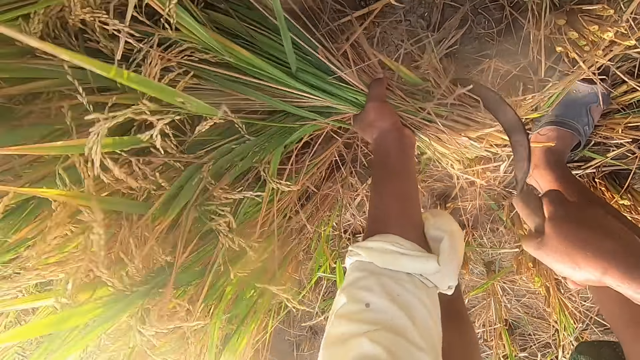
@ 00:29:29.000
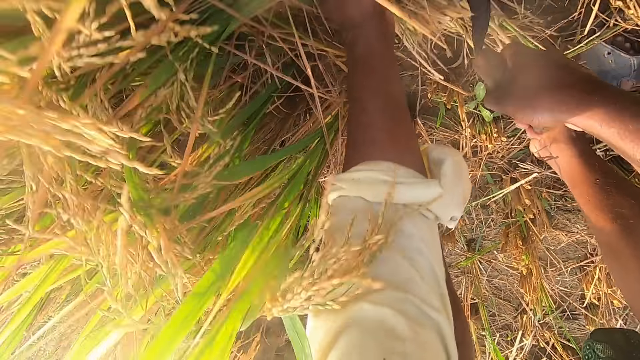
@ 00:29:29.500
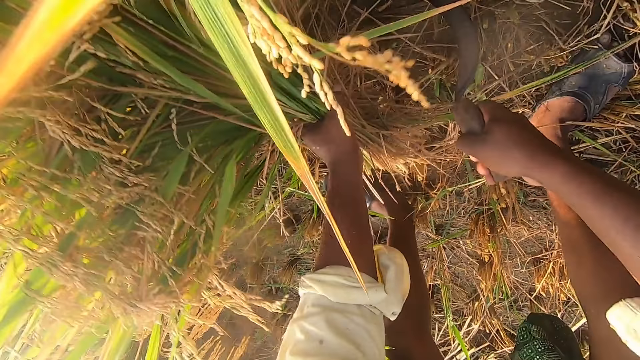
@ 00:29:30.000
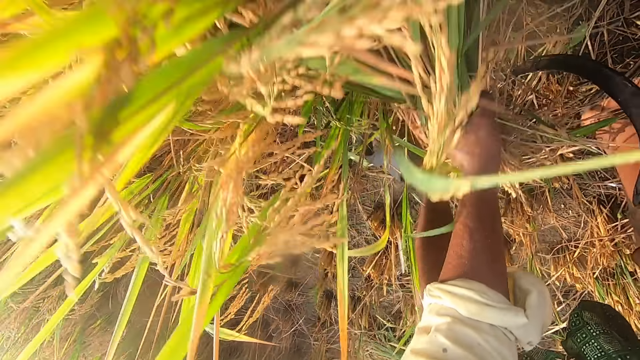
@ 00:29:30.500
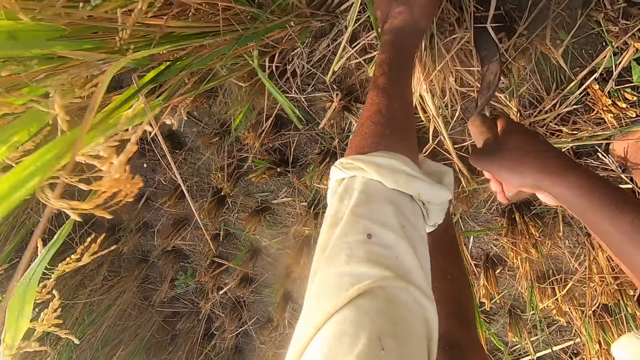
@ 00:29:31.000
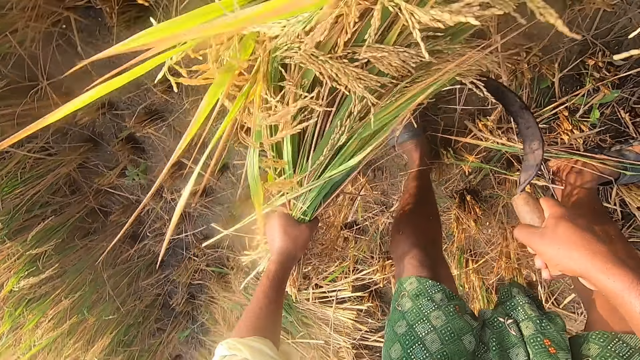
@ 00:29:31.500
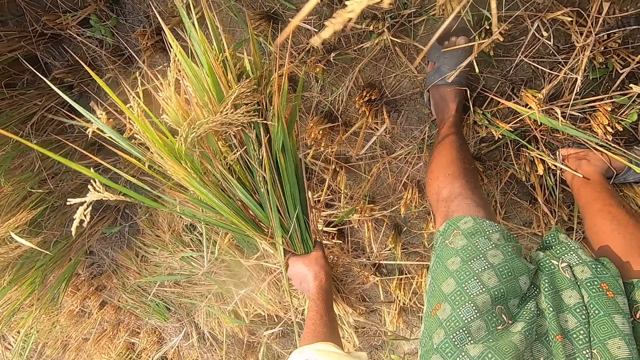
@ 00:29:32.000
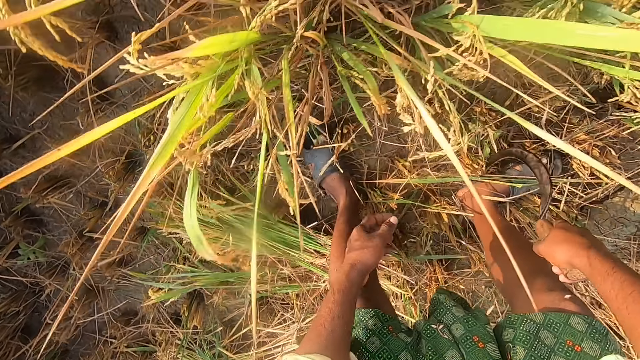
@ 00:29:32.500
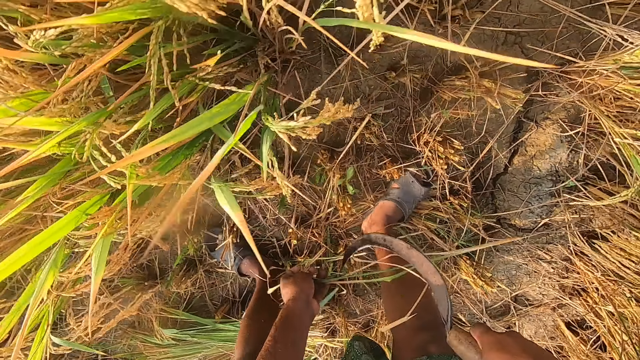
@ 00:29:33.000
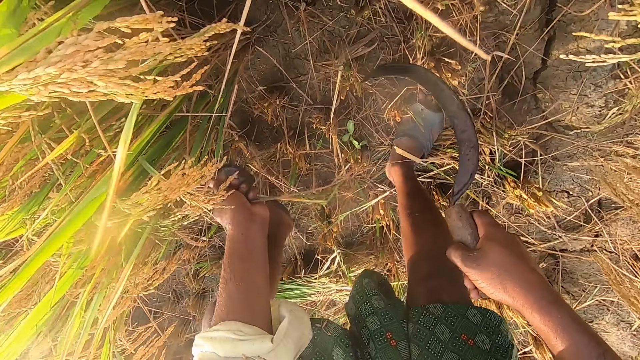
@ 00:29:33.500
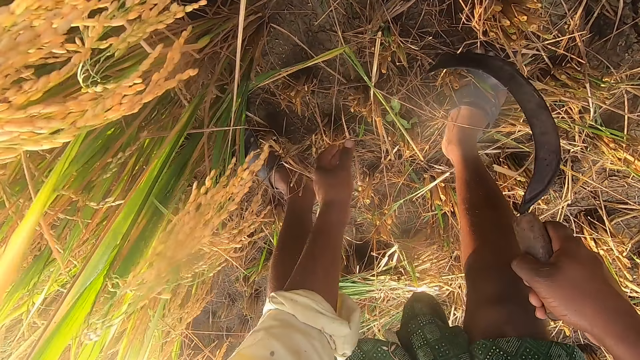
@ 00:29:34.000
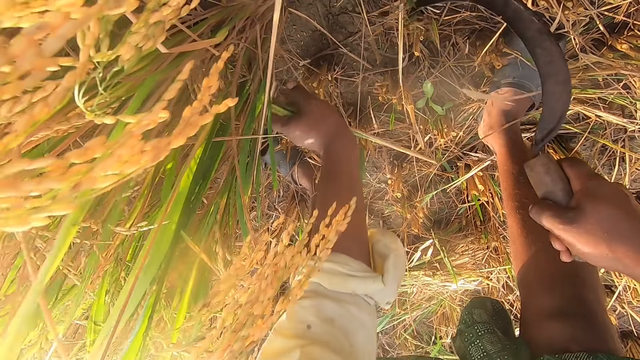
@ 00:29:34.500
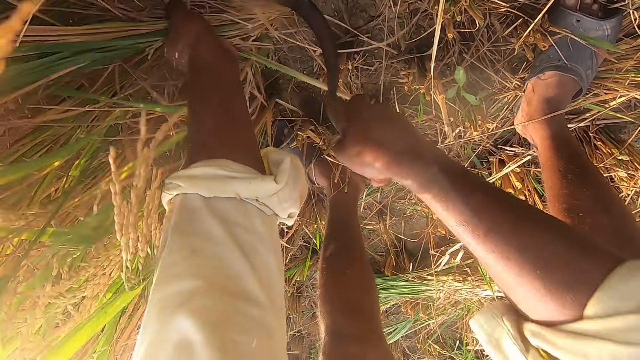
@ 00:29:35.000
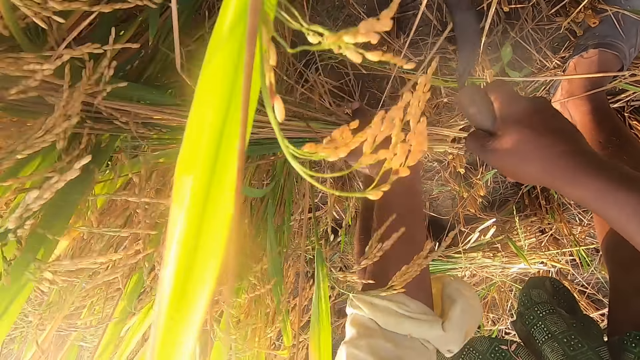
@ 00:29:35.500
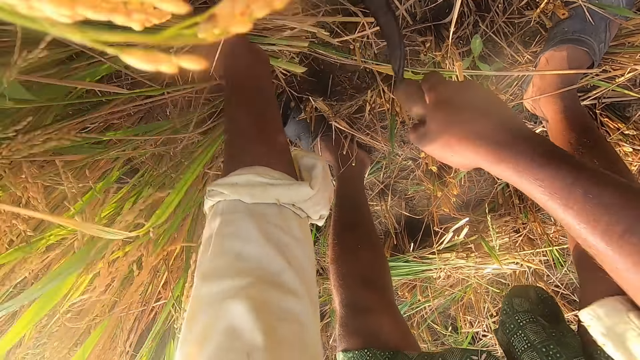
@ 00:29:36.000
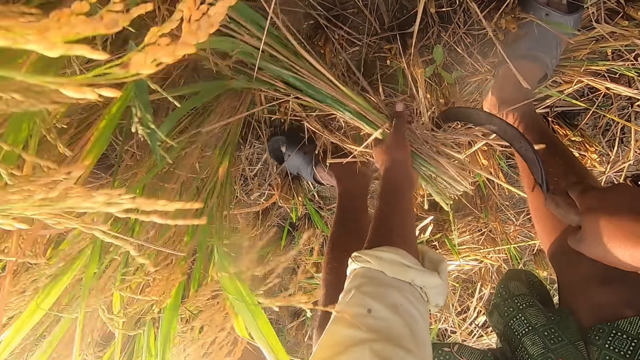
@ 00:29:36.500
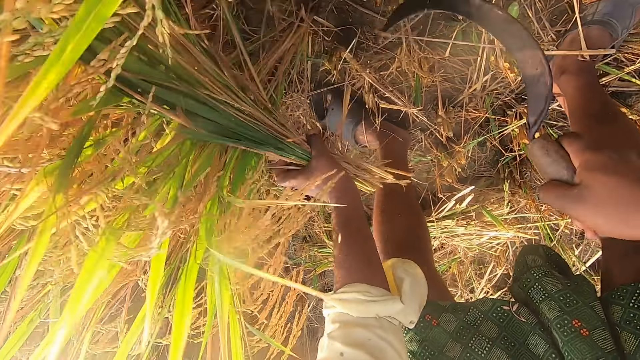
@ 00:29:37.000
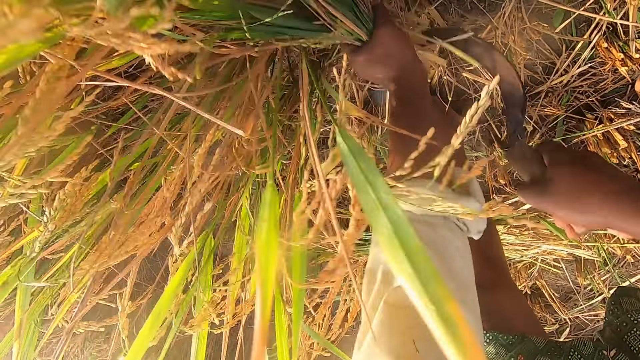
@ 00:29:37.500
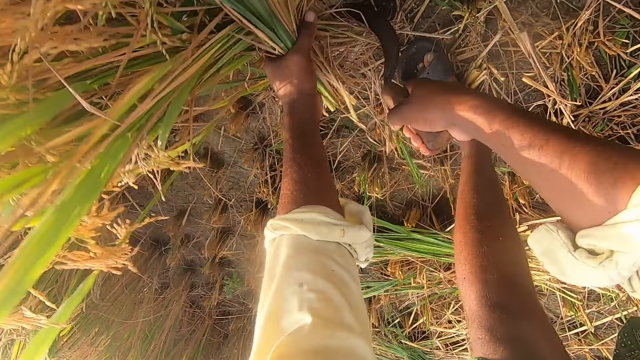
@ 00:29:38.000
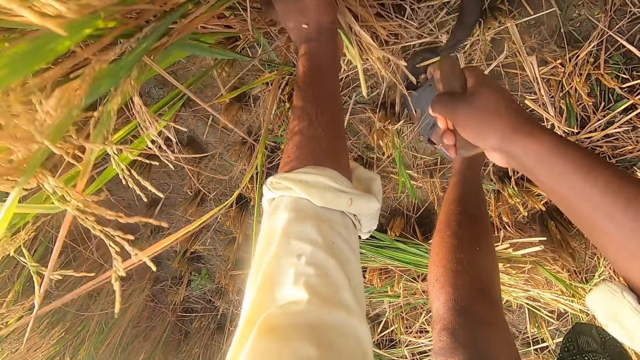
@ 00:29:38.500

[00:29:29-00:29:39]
The camera wearer drops the wheat on the floor. They remove the wheat from the ground with a sickle.

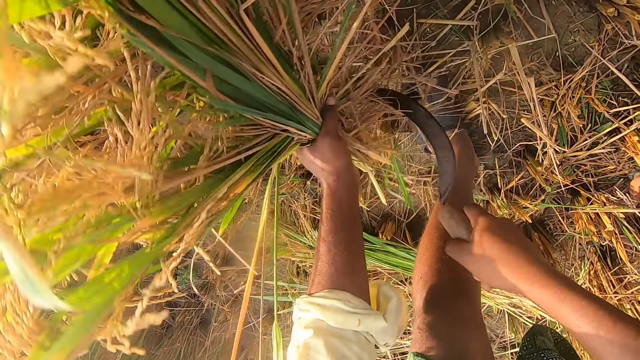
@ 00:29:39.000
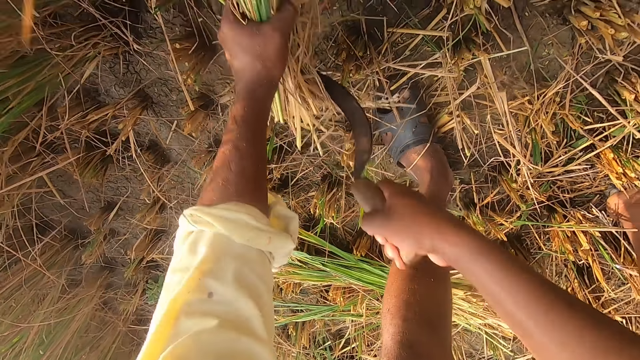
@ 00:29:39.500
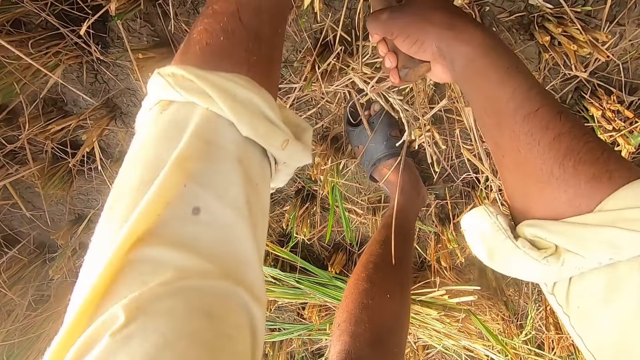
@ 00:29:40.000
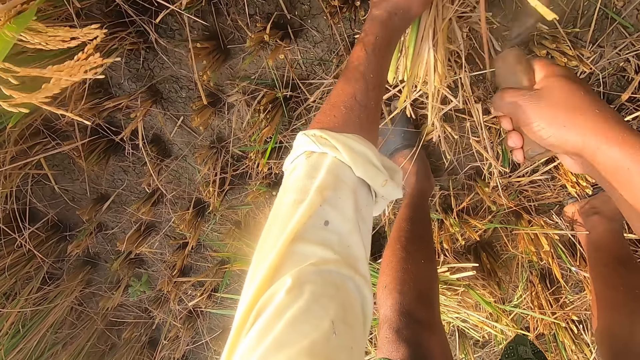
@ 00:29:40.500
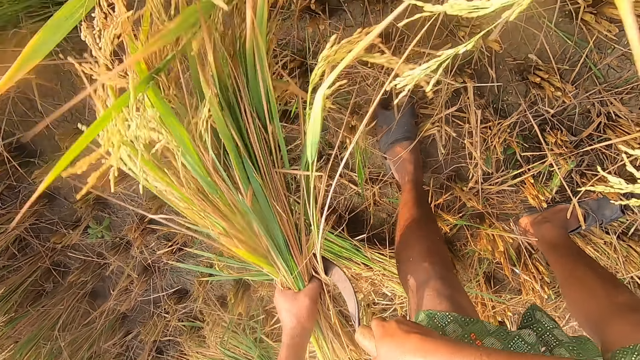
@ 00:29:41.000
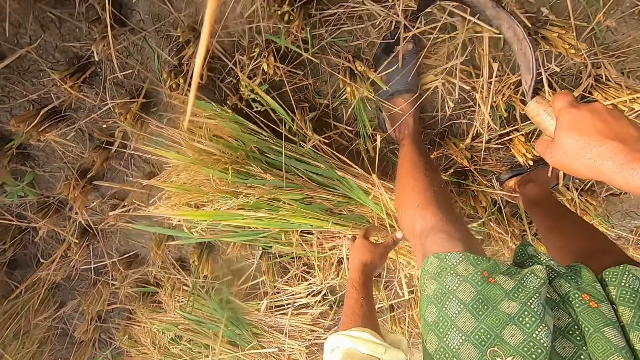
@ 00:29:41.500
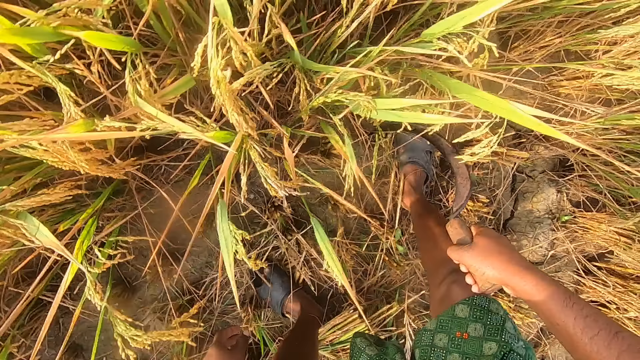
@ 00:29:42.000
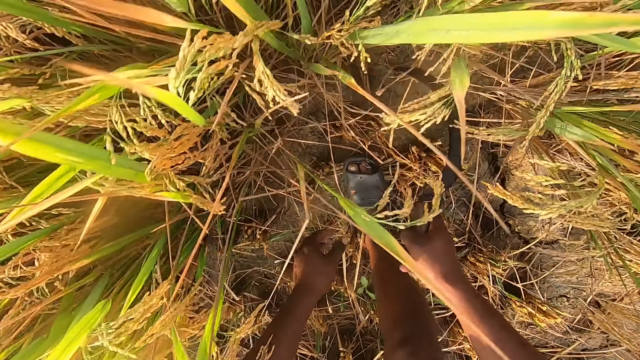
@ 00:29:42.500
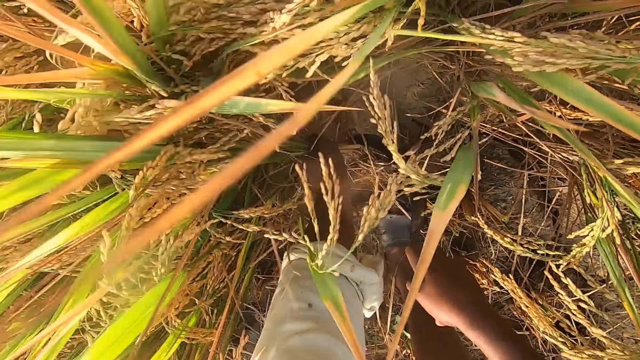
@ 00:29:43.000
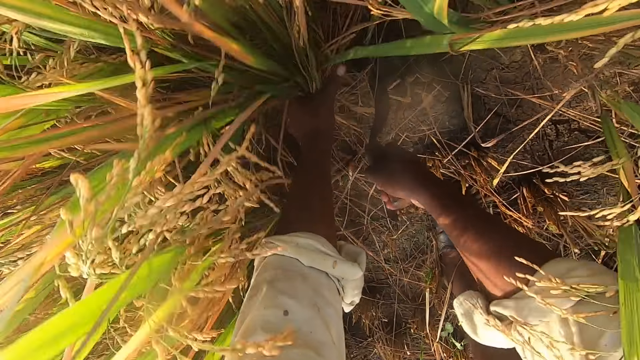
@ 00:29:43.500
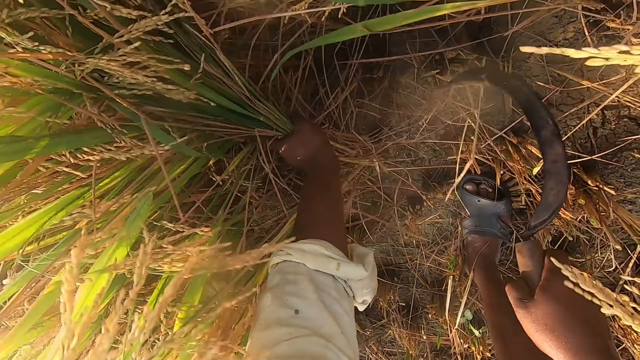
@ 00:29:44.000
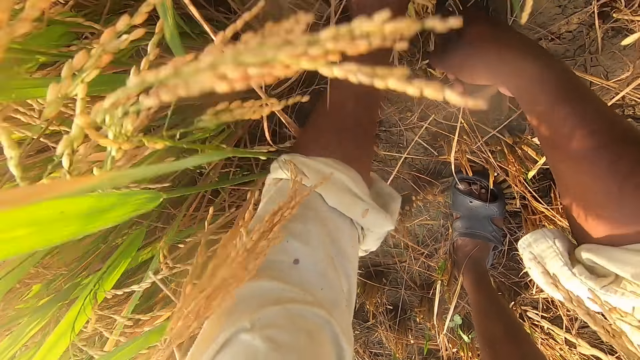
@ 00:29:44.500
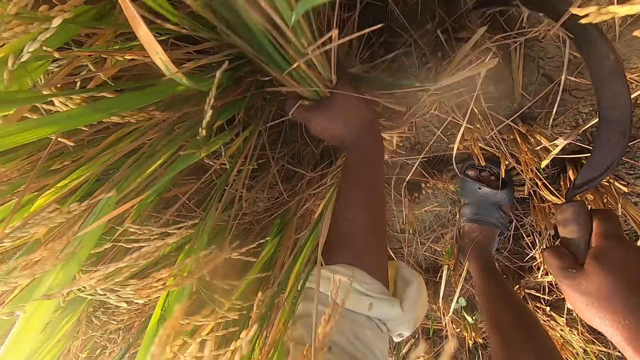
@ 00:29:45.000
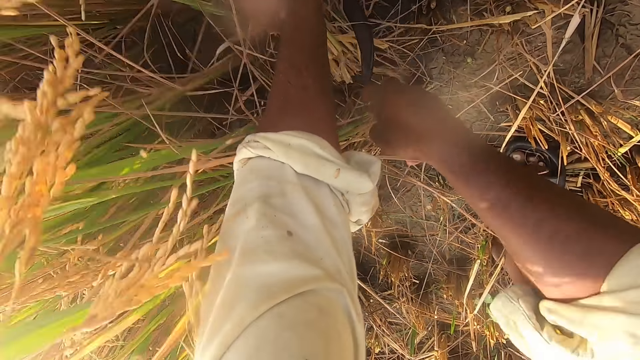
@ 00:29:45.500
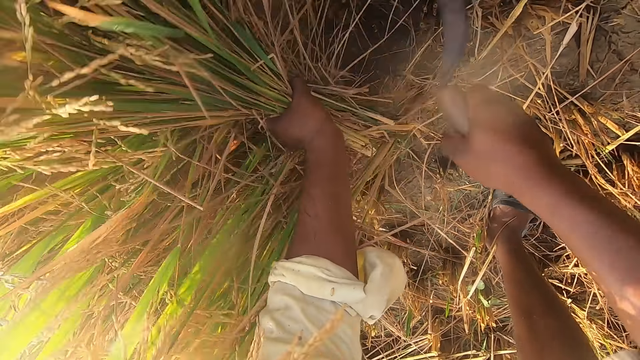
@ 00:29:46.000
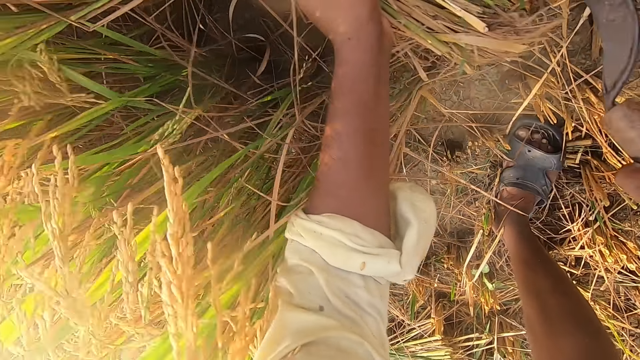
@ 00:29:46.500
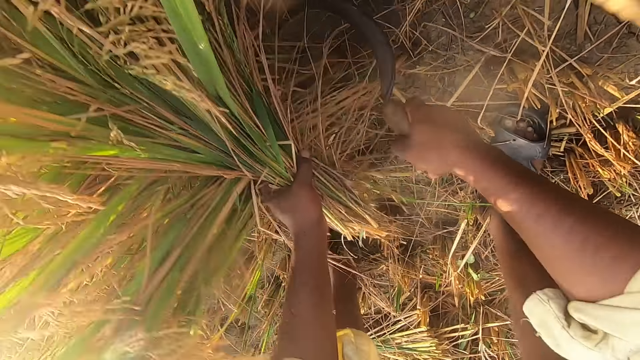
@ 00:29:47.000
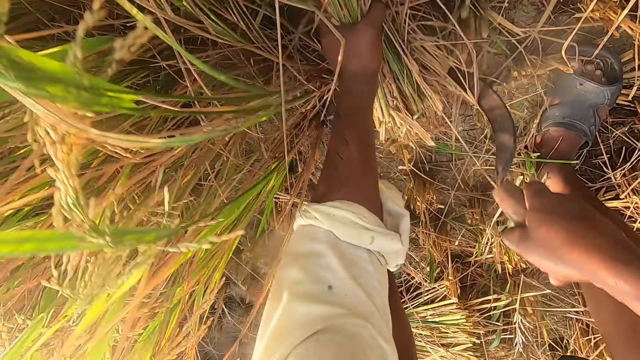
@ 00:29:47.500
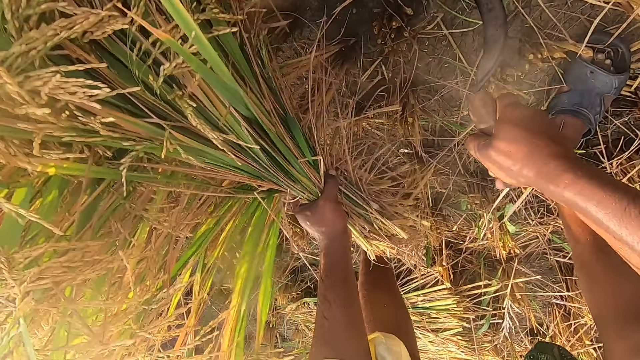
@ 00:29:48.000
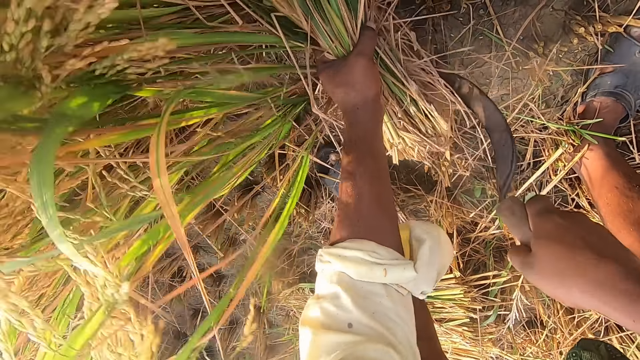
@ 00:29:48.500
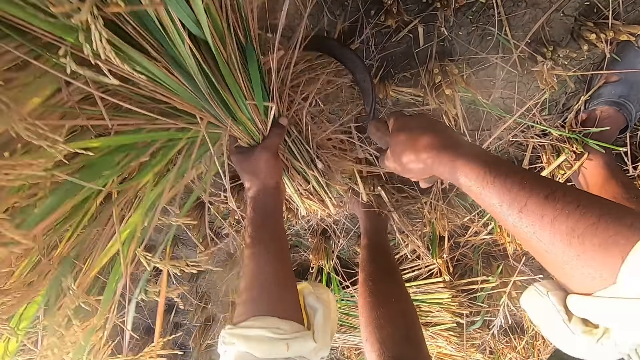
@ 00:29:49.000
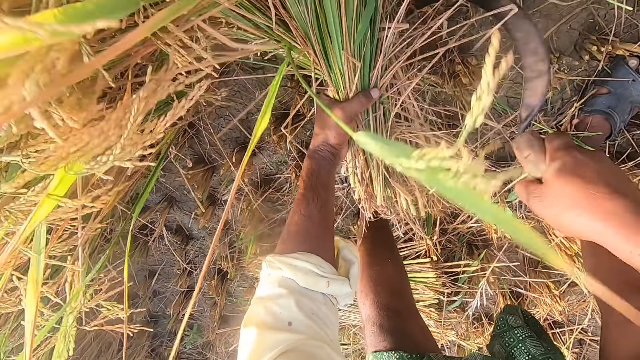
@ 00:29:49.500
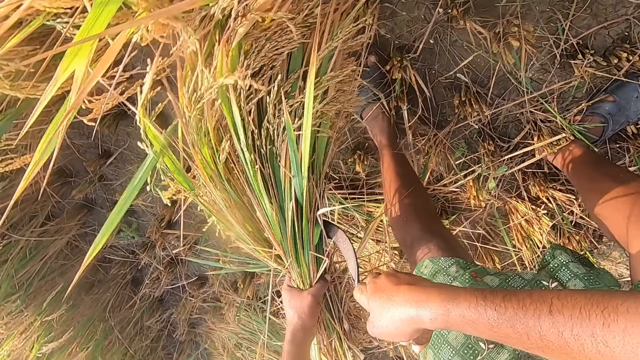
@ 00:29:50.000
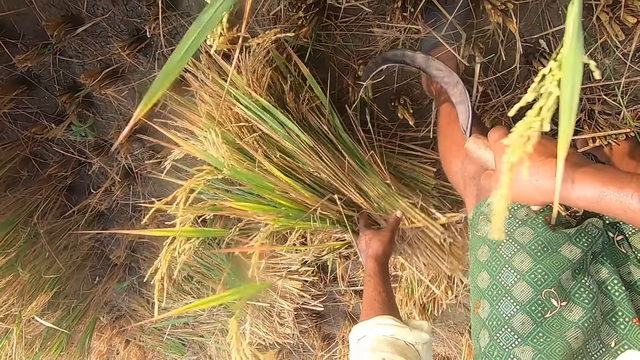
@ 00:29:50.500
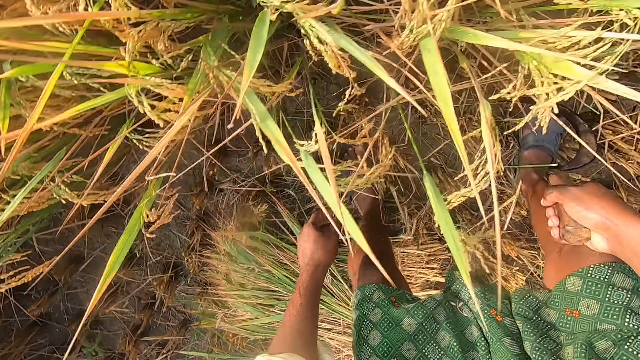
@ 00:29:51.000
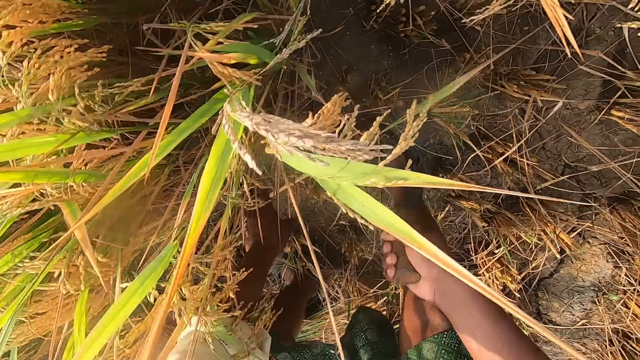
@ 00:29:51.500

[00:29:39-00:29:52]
The camera wearer drops the wheat on the floor. They remove the wheat from the ground with a sickle. They drop the wheat on the floor.
